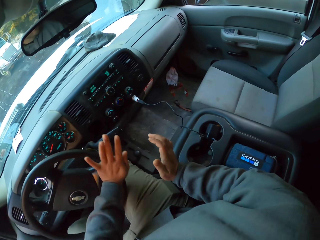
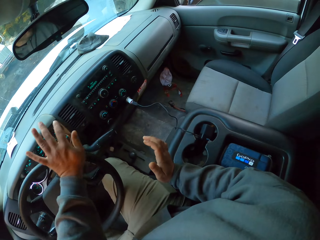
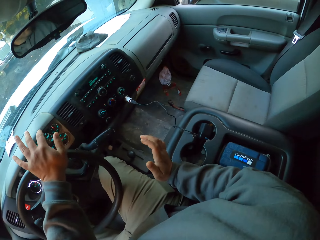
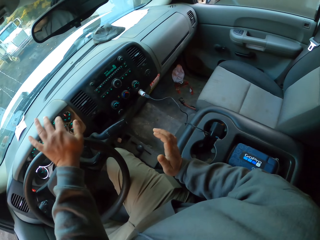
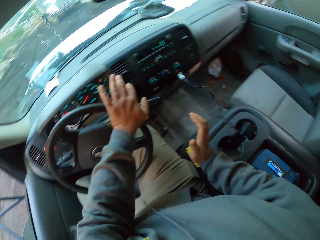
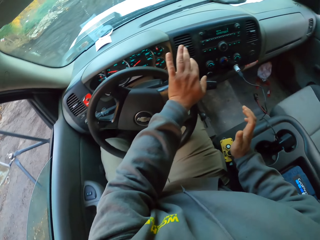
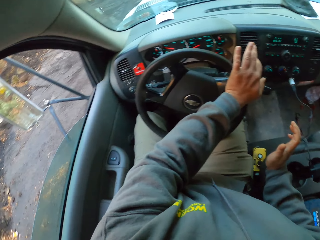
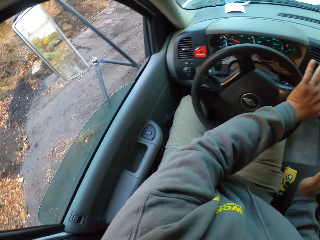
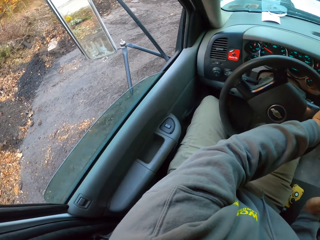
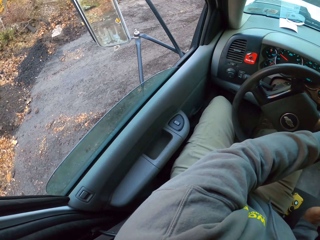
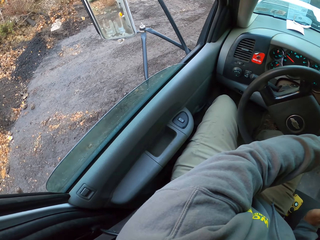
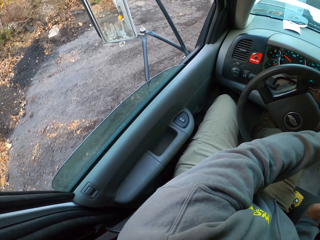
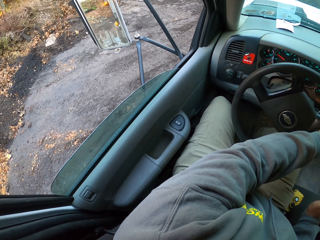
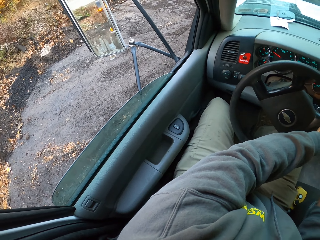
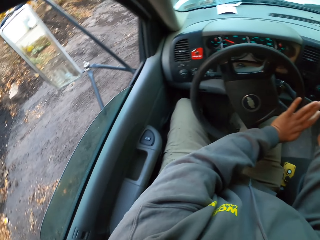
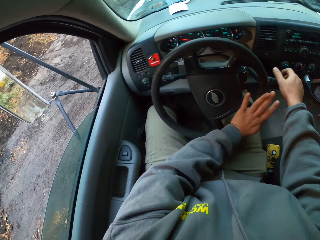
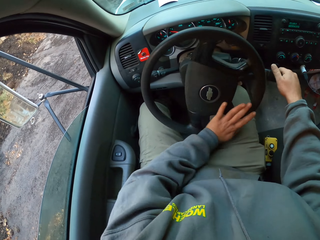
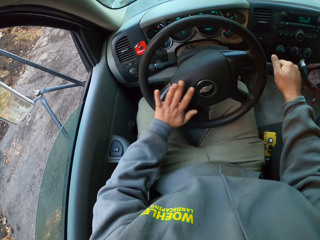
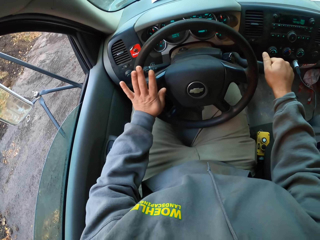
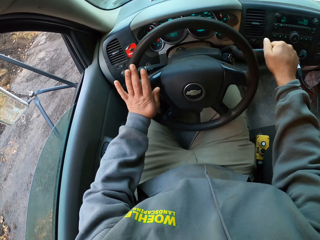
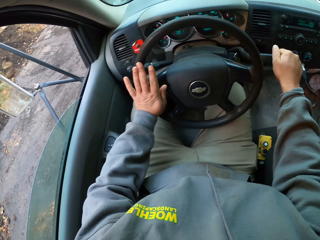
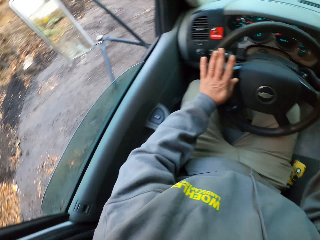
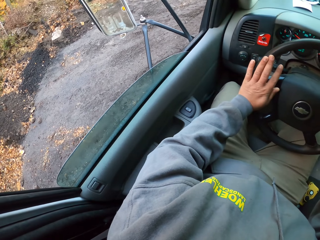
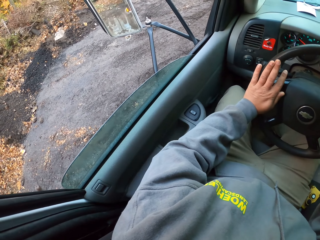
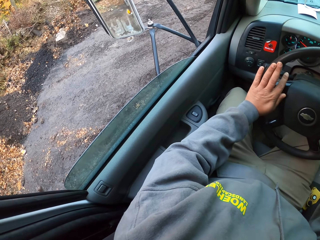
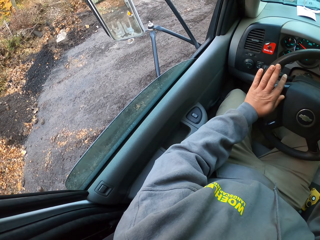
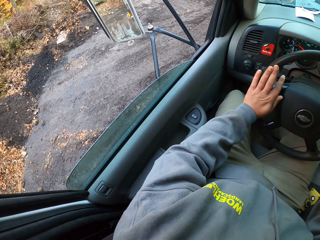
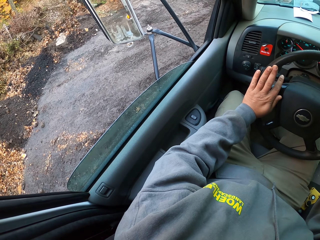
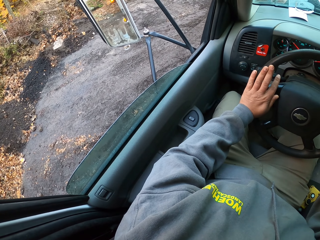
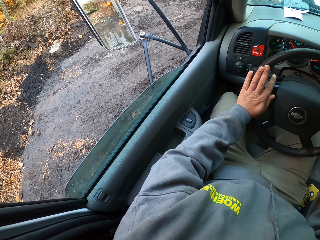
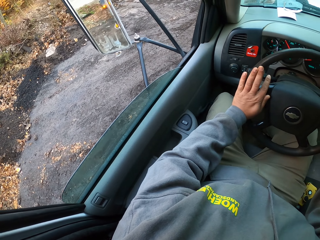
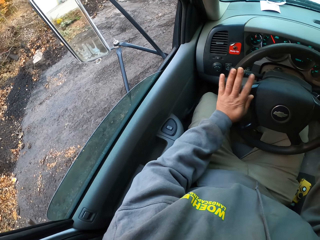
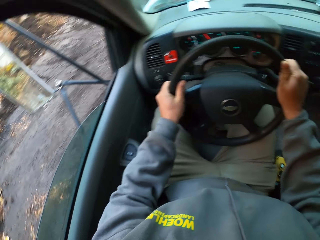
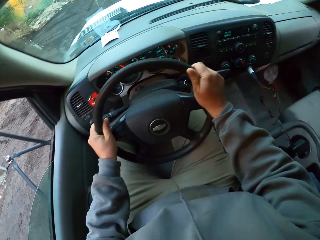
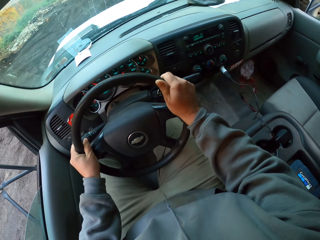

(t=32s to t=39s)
The camera wearer drives the truck. They change the gear.

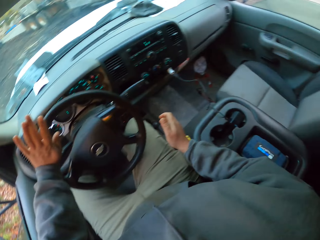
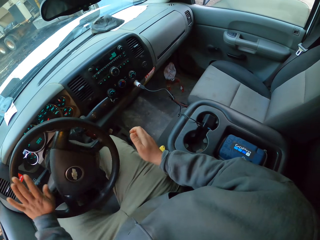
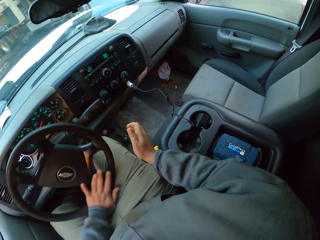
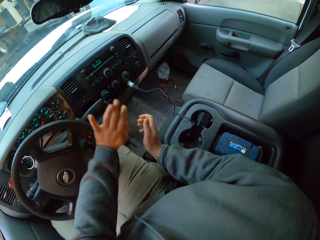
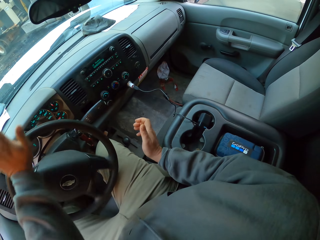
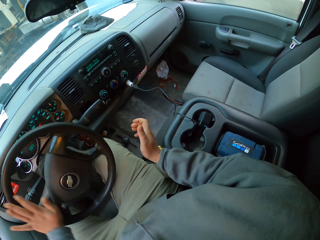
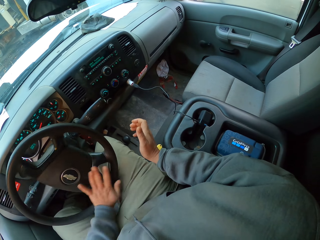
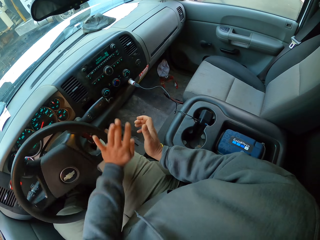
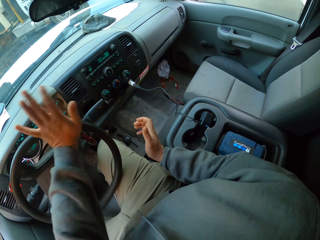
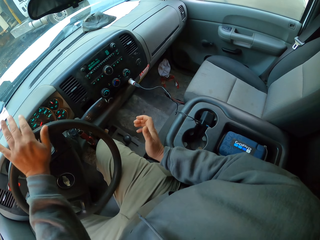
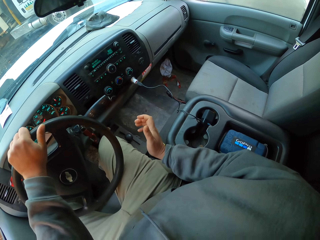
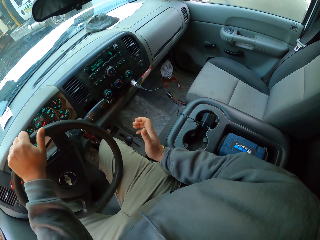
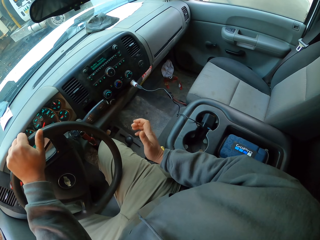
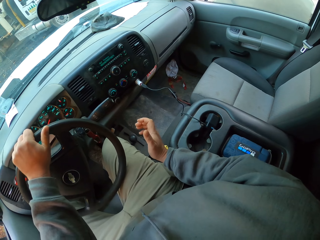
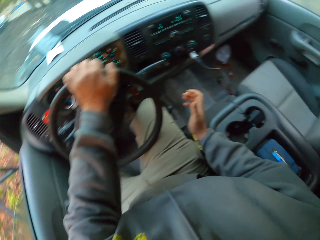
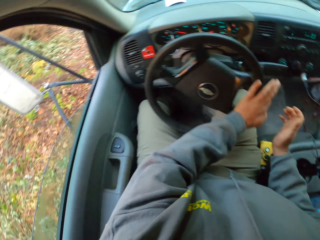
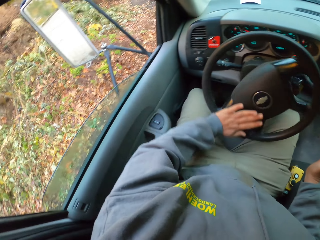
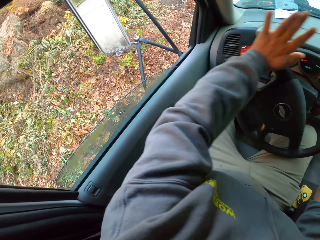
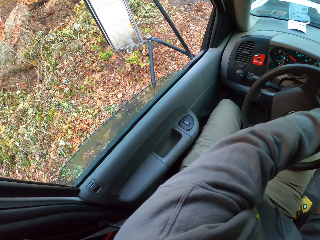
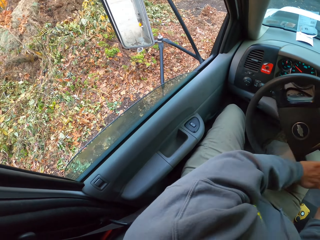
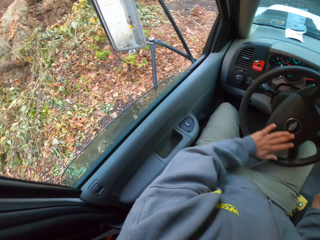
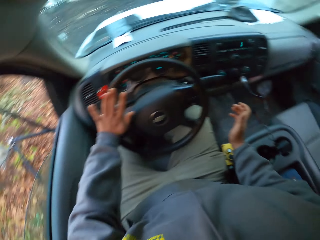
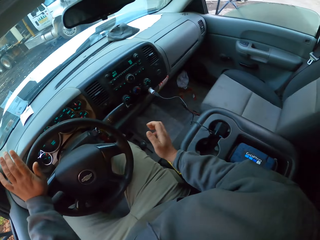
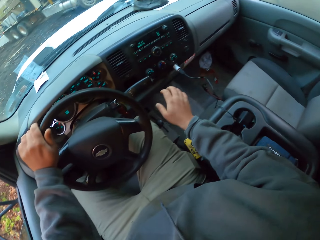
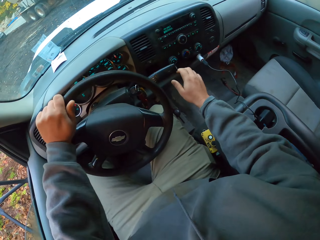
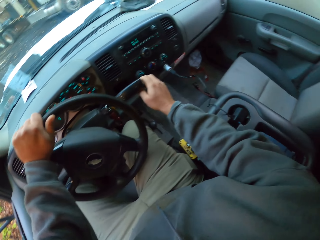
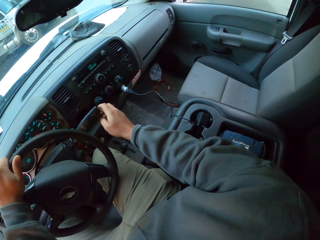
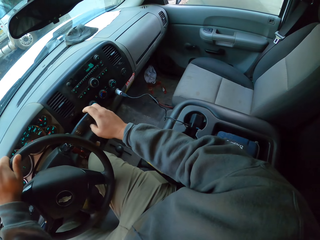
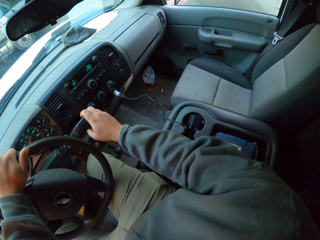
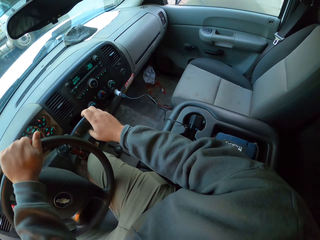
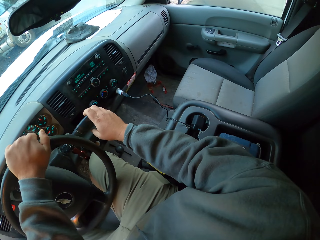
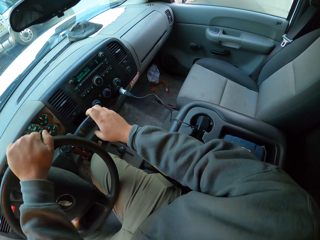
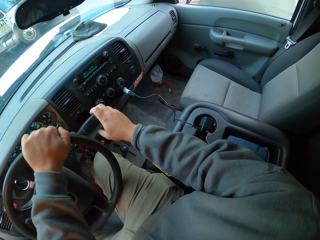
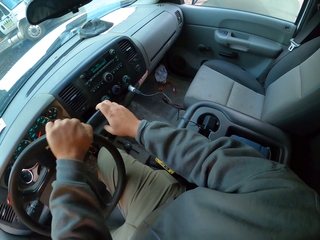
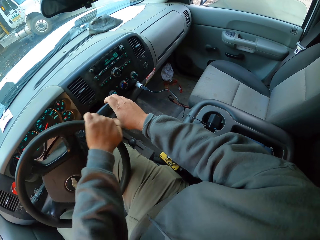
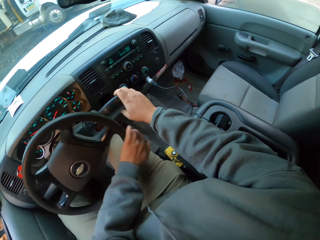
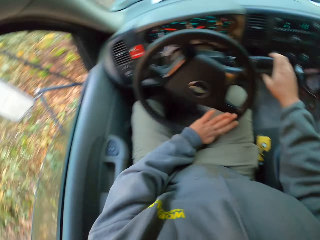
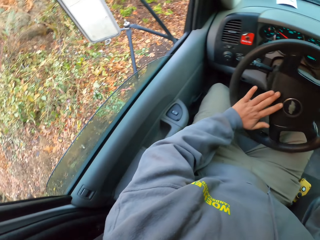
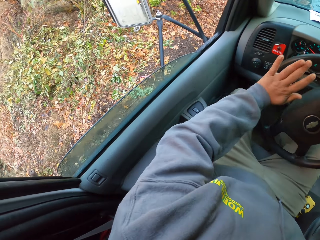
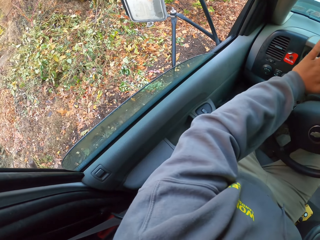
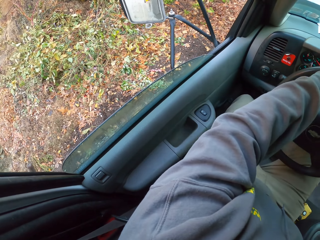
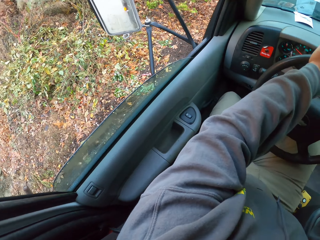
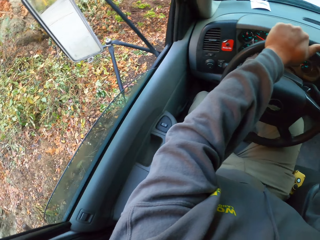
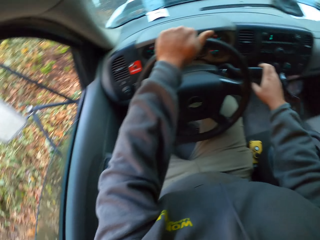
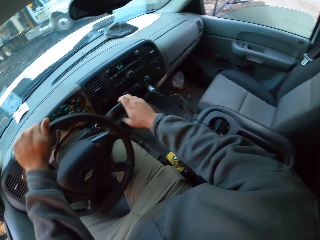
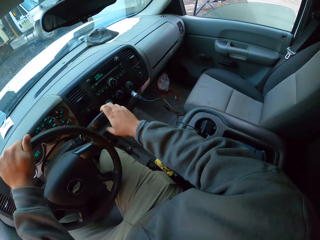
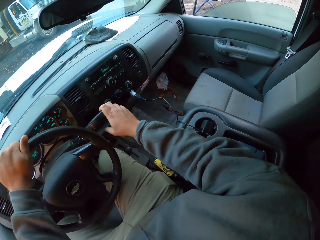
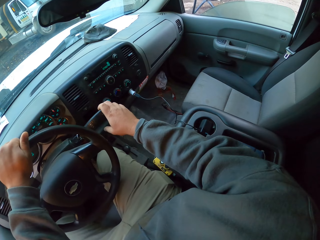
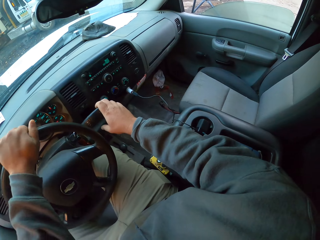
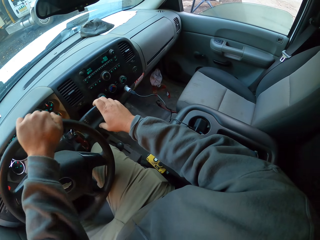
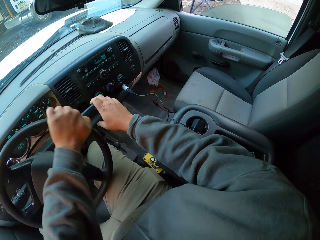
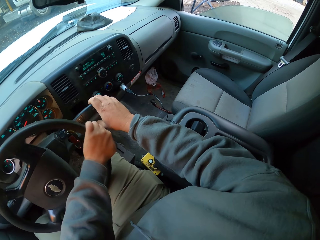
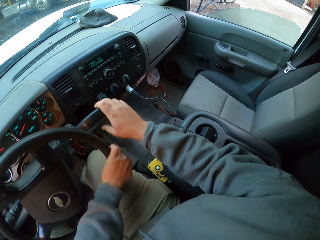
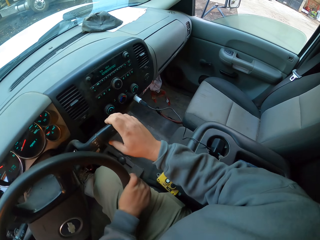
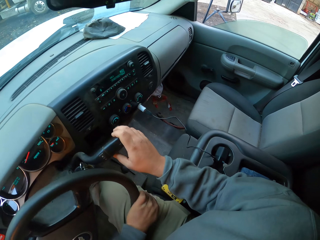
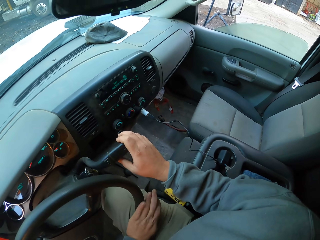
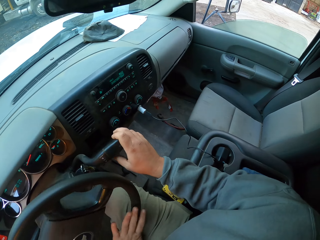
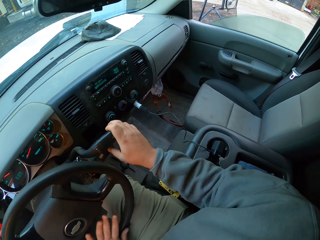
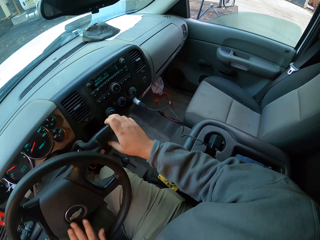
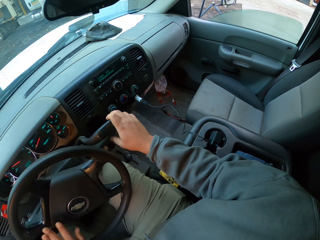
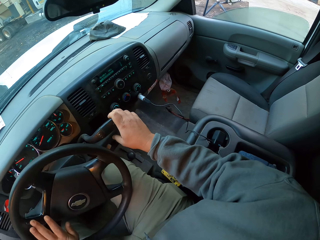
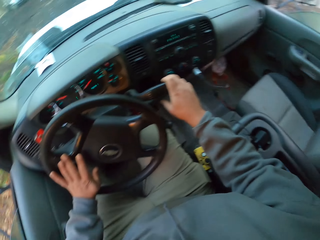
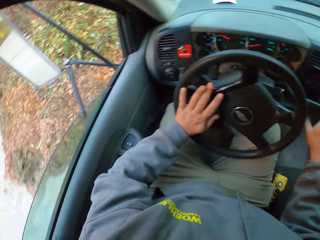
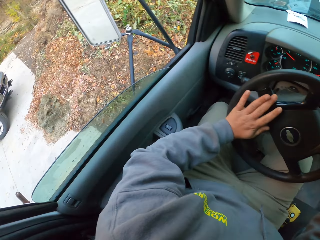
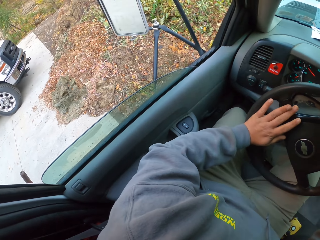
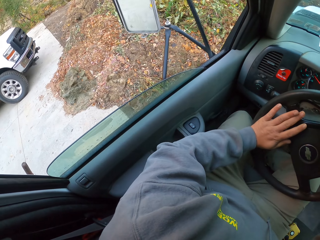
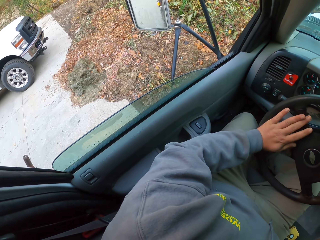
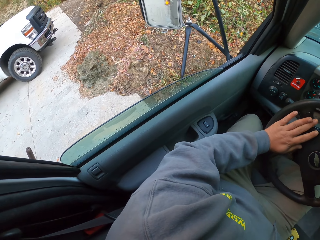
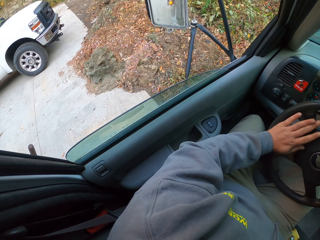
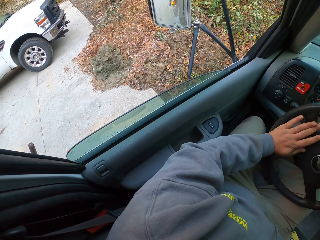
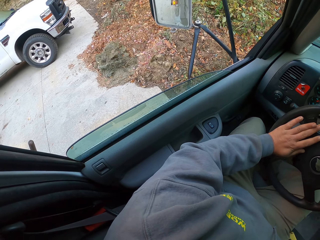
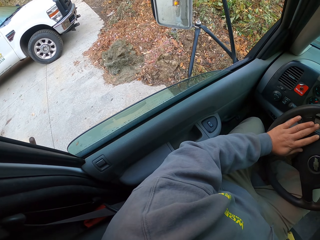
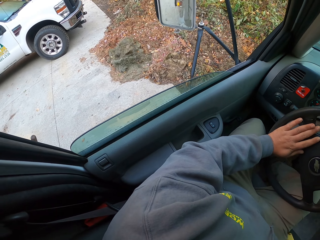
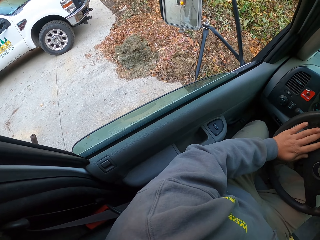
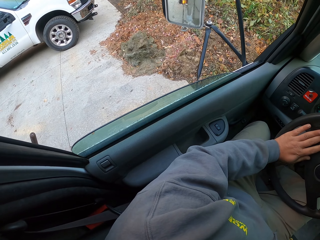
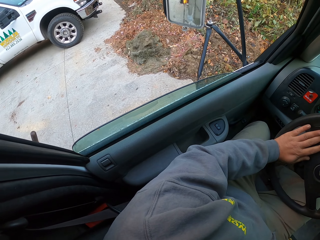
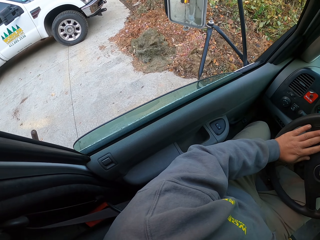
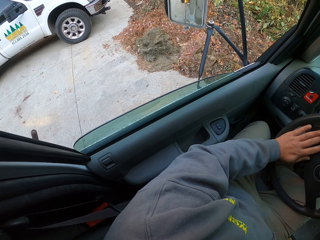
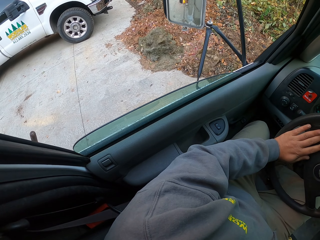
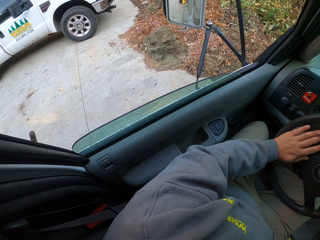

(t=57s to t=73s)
The camera wearer spins a steering wheel. They change the gear. They hold an indicator knob. They look on the left.
